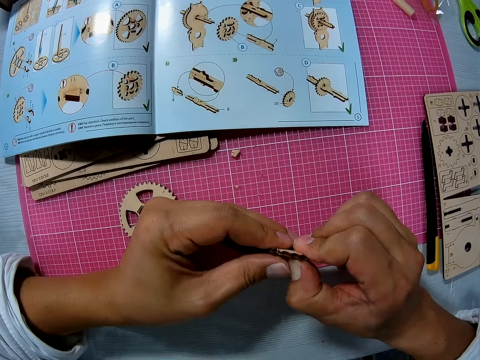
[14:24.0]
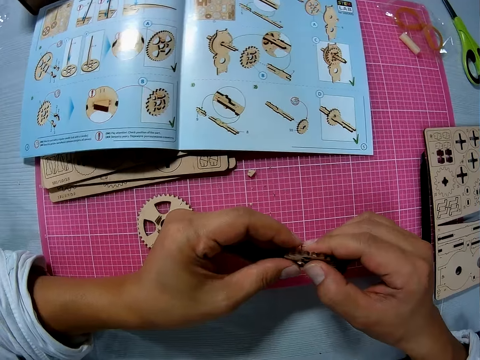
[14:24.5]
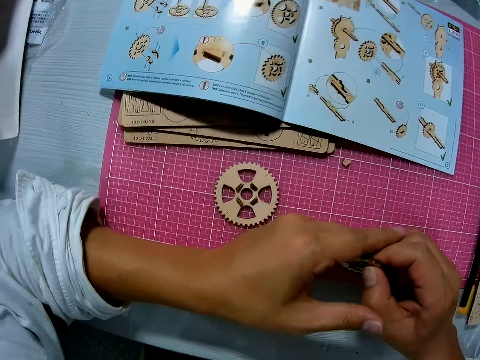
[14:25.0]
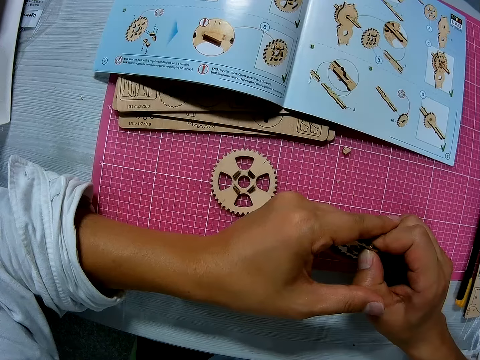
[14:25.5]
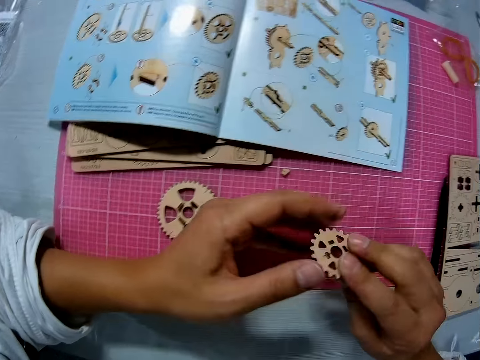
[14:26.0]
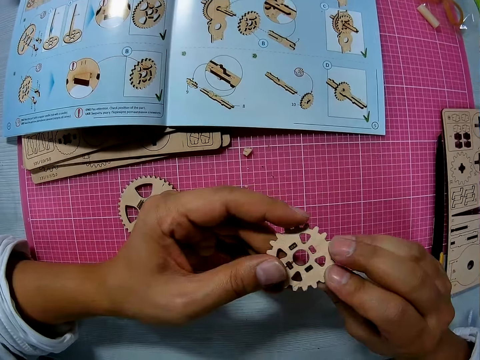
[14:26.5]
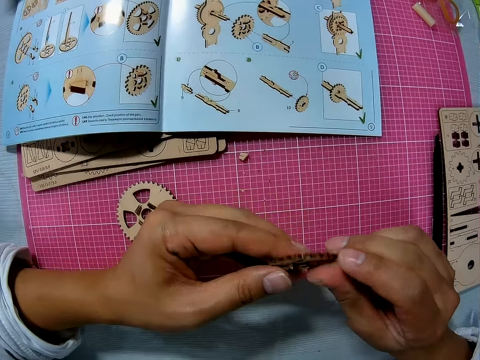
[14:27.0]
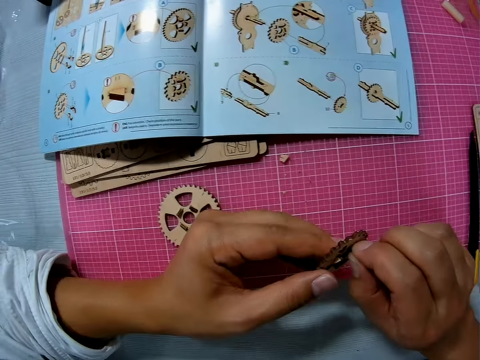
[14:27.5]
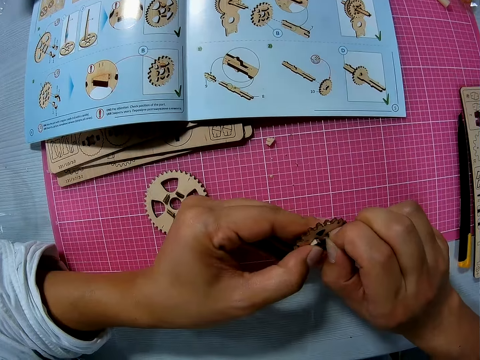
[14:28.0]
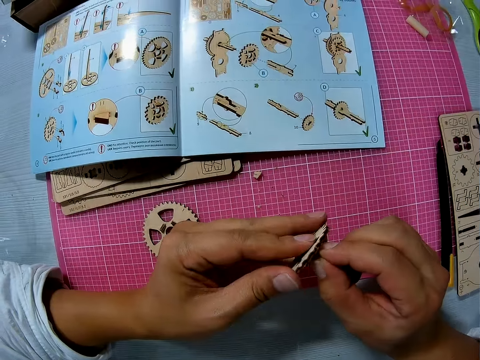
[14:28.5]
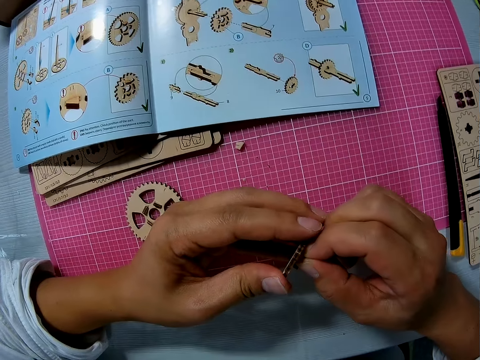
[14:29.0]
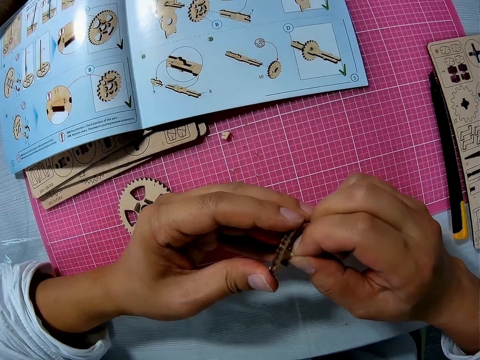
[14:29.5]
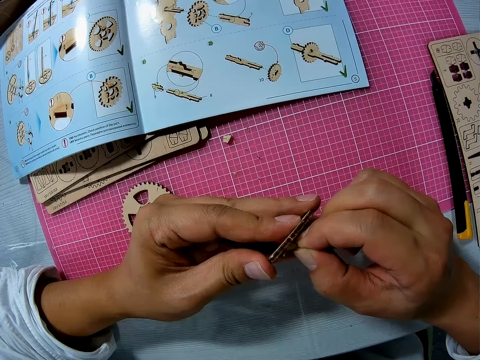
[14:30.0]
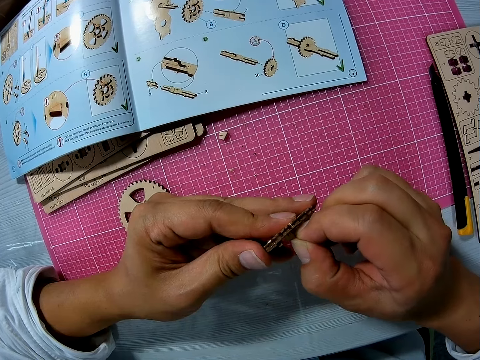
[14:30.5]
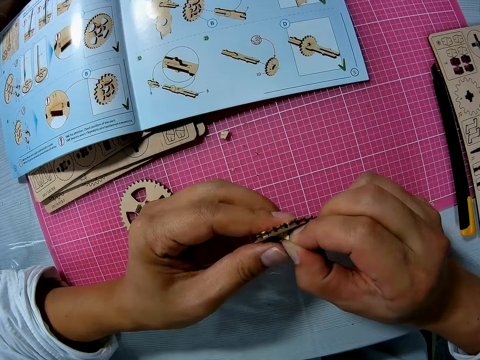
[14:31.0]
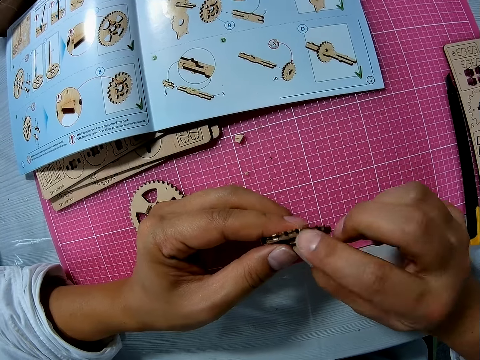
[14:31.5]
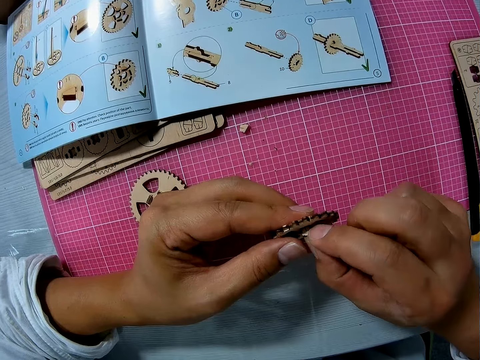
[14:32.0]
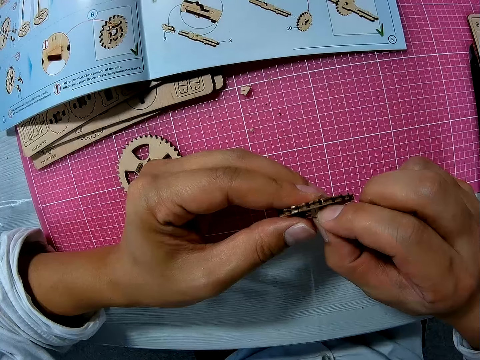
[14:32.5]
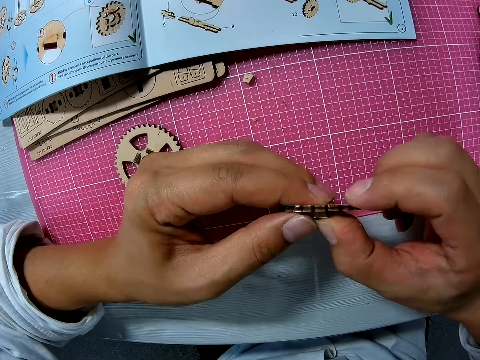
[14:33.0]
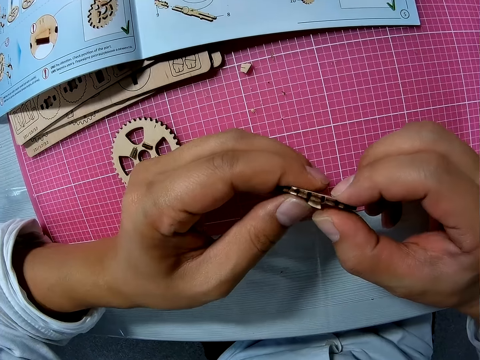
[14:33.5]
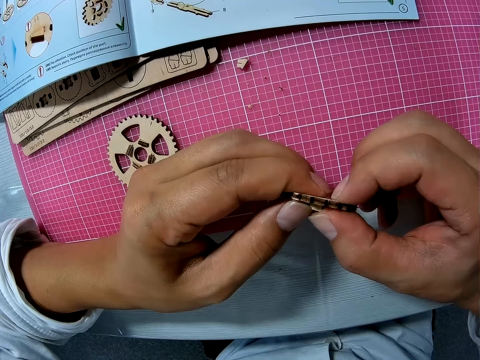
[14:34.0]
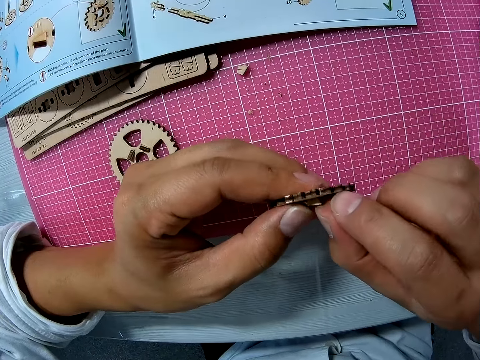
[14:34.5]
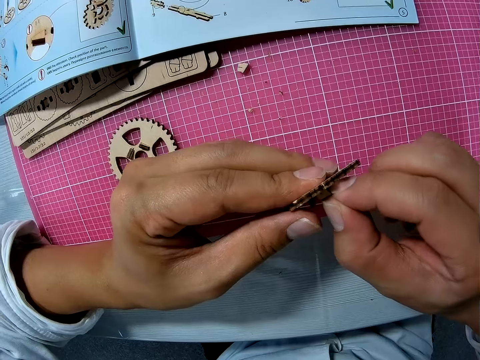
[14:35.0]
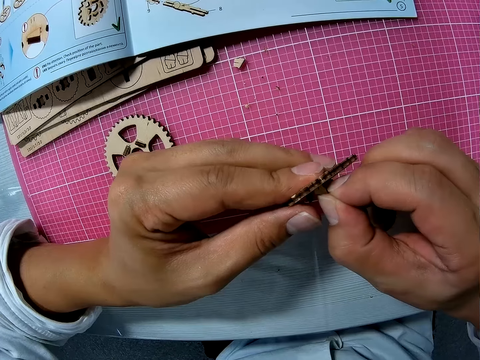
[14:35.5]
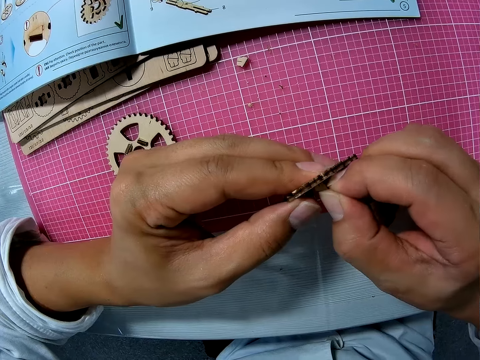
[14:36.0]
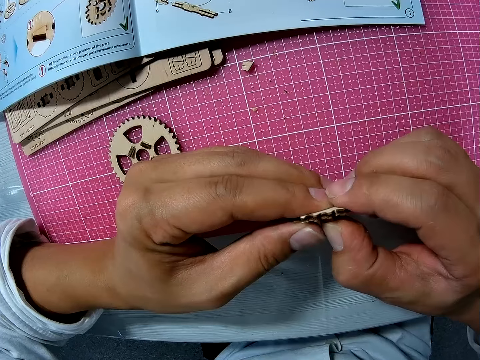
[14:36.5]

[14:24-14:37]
The camera wearer turns the wooden piece or gear wheel in her hands. She turns the gear wheel again. She removes the woodchip from the wooden piece with her right hand. She pushes something through the gear wheel. She fits the woodchip into the wooden piece with her hands.

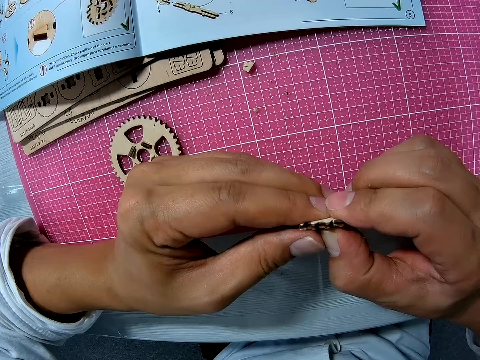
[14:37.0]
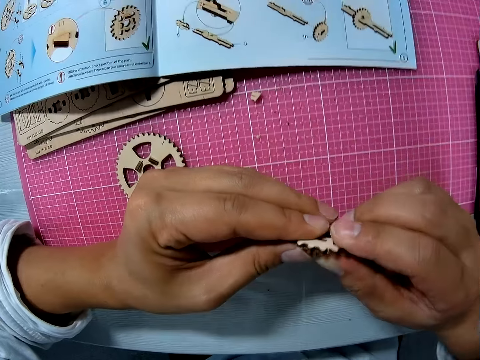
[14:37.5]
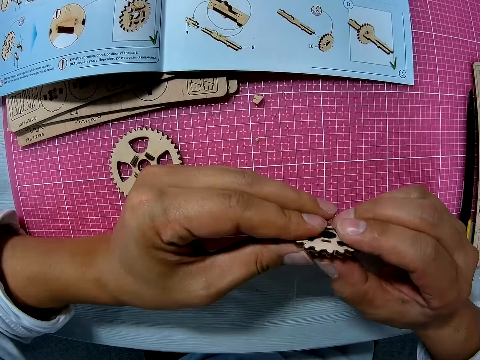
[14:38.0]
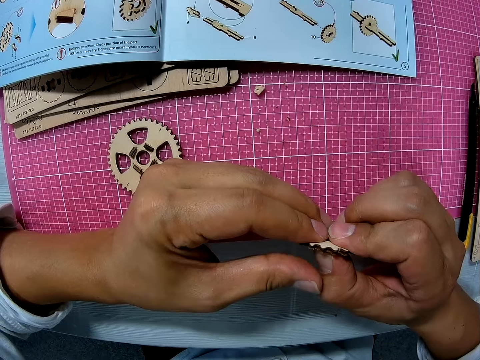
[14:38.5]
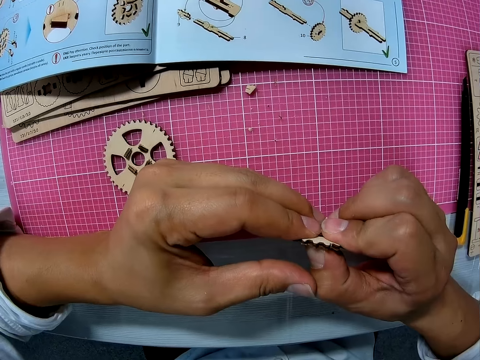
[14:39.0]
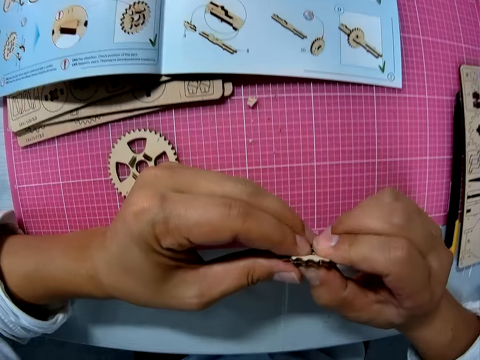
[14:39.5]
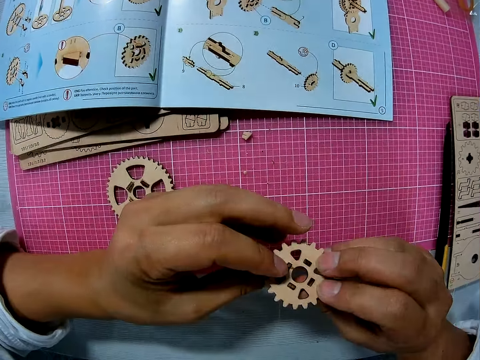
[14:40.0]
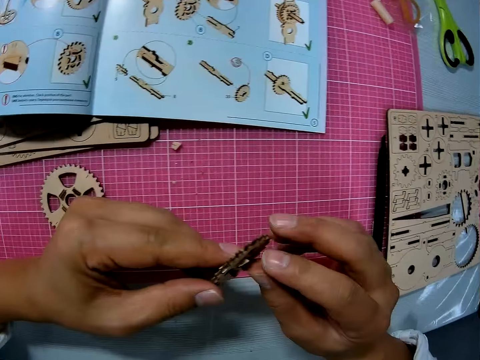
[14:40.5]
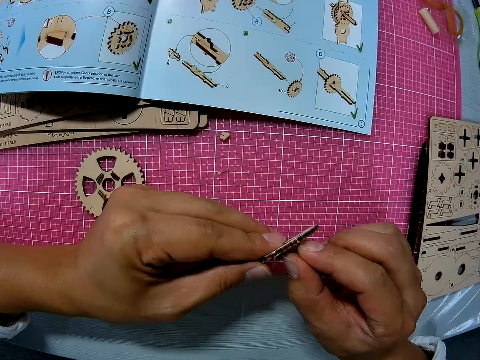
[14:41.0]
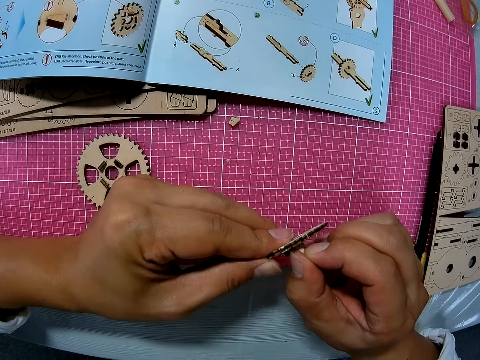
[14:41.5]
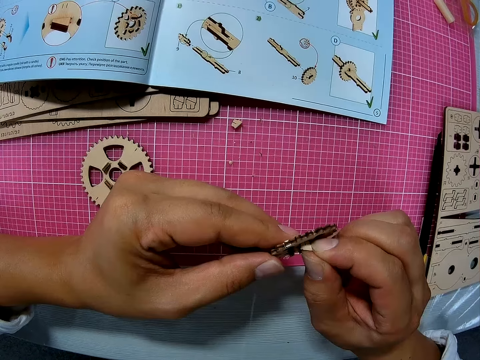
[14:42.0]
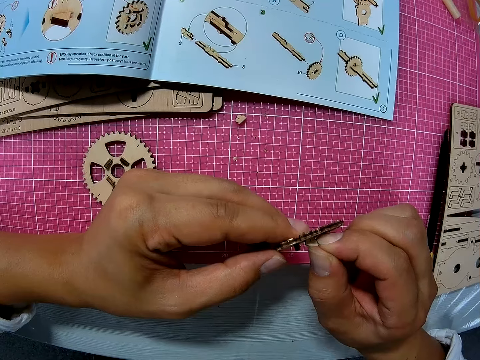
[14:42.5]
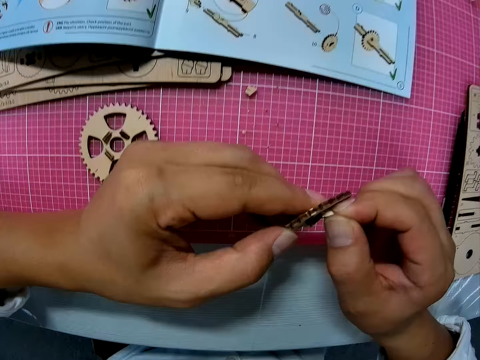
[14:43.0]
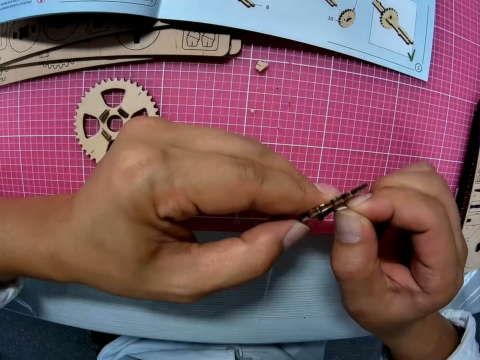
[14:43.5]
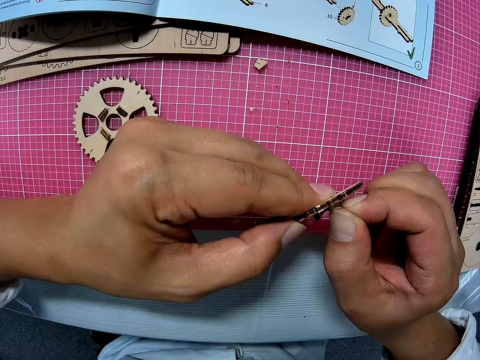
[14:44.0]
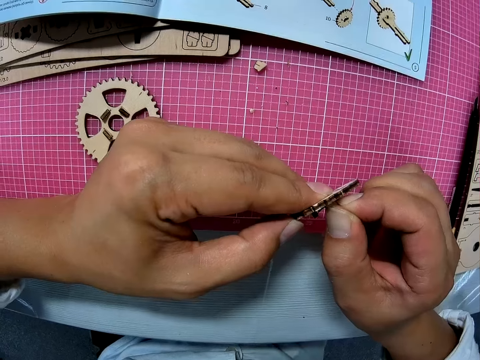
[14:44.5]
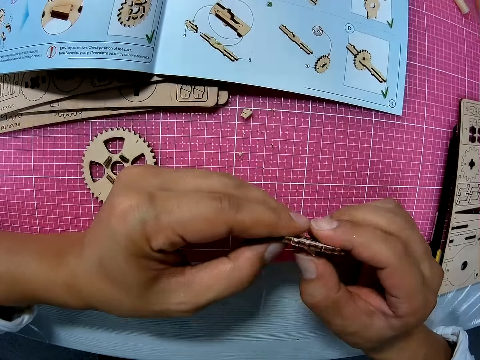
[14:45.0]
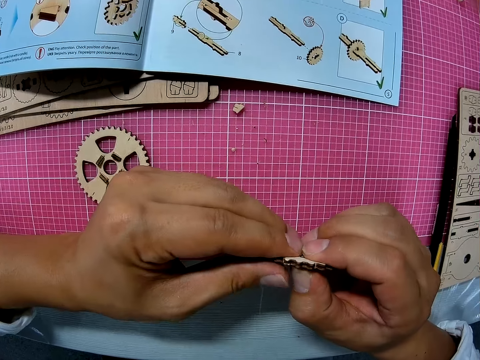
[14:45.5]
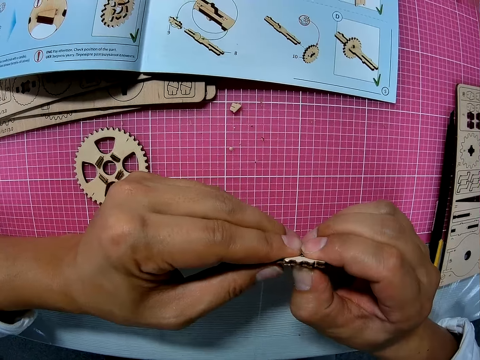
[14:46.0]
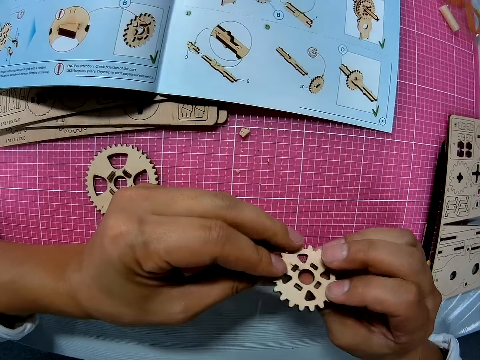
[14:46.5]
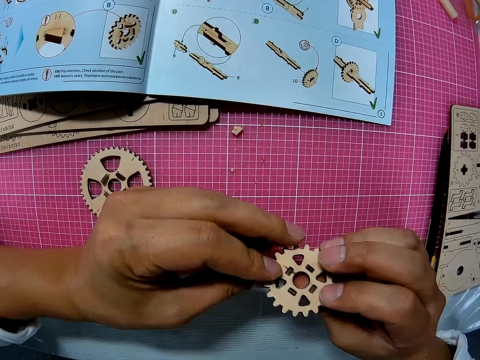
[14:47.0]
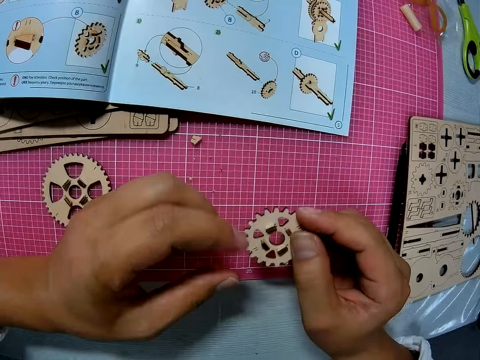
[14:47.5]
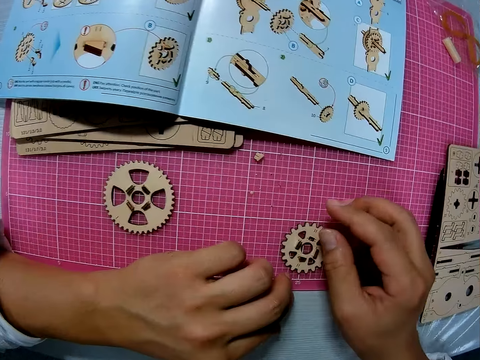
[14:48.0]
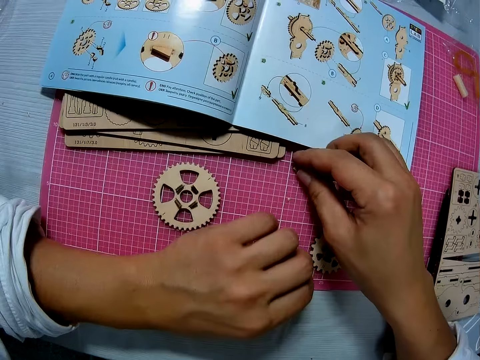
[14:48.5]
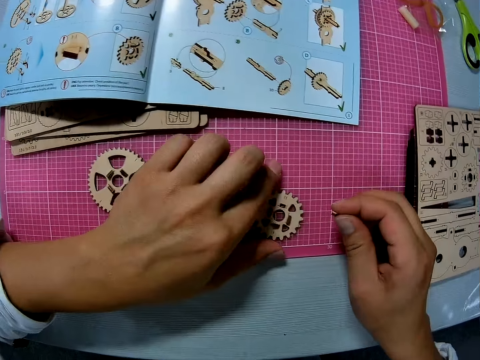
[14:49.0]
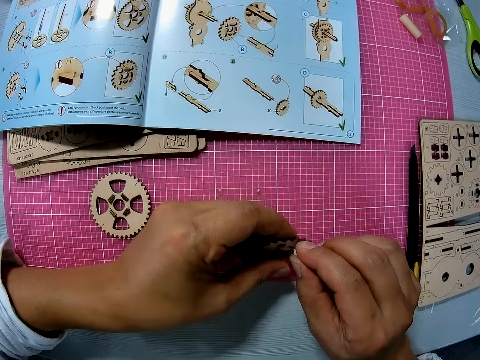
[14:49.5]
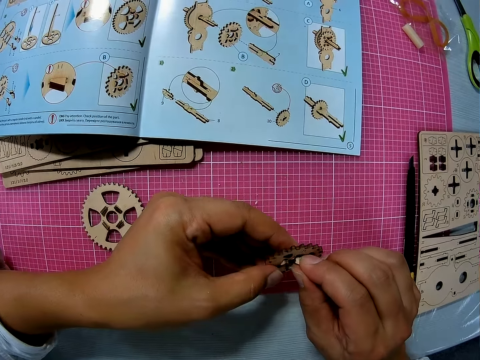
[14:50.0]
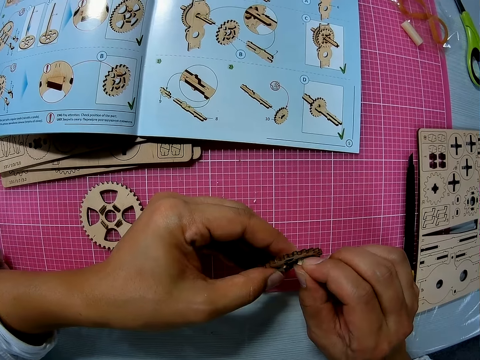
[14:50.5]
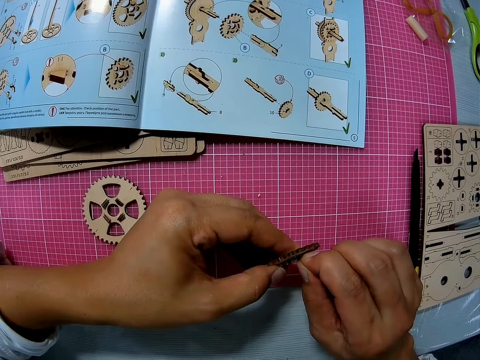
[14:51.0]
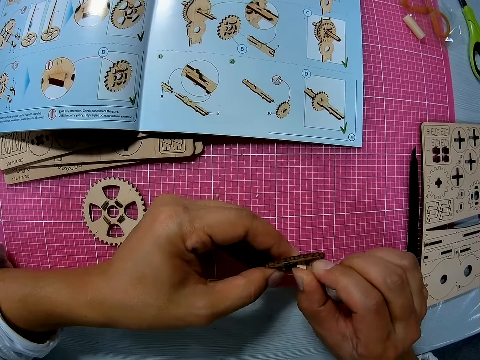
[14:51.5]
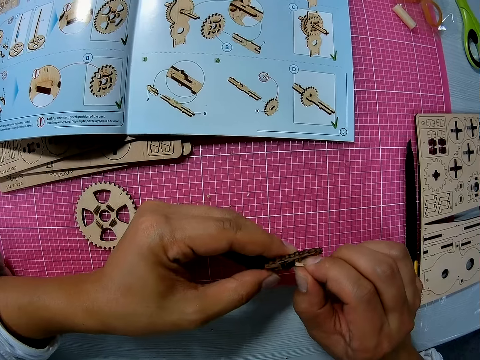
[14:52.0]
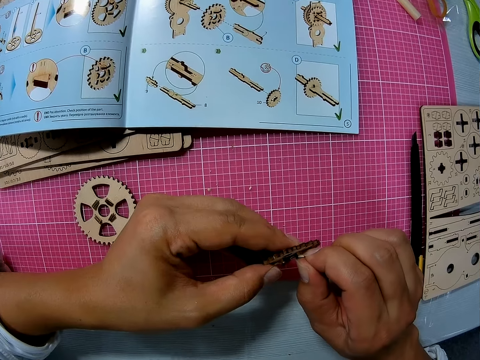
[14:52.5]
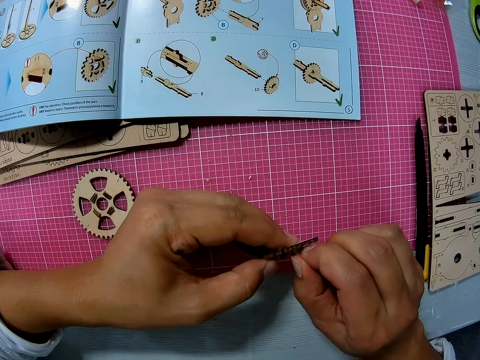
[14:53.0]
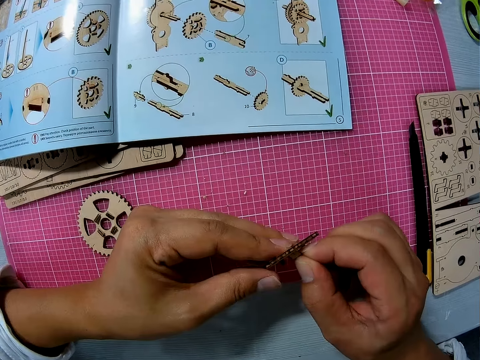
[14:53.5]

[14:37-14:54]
The camera wearer turns the wooden piece or gear wheel in her hands. She pushes something through the gear wheel. She removes the woodchip from the wooden piece with her right hand. She fits the woodchip into the wooden piece with her hands. She checks the wooden piece in her hands. She turns the gear wheel. She turns the gear wheel again. She drops the wooden piece on the table. She picks up a woodchip from the table. She picks up the wooden piece from the table with her left hand. She fits the woodchip into the wooden piece.
